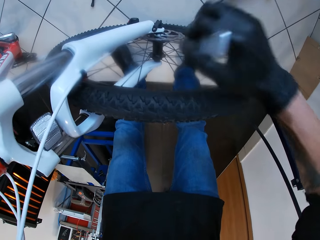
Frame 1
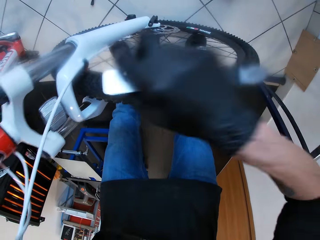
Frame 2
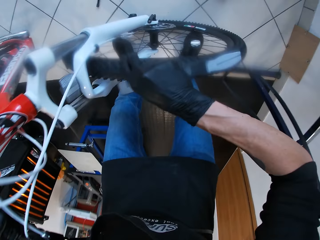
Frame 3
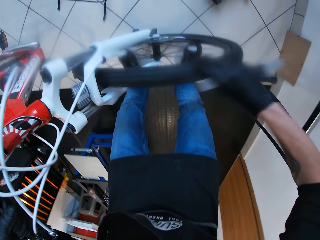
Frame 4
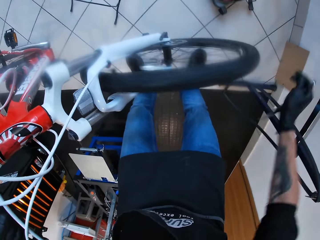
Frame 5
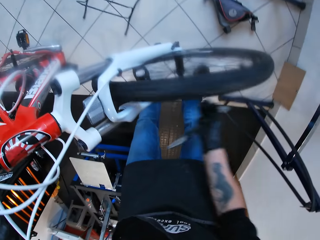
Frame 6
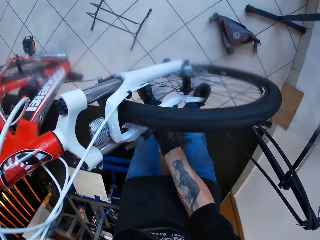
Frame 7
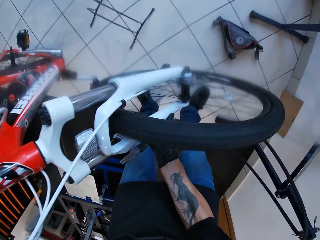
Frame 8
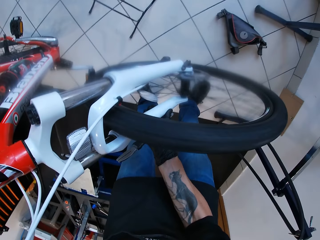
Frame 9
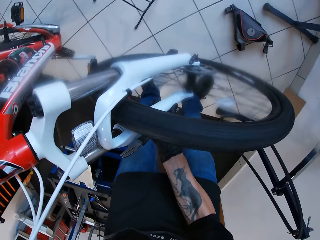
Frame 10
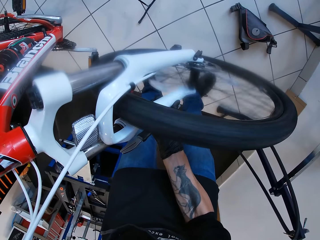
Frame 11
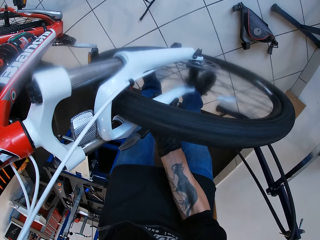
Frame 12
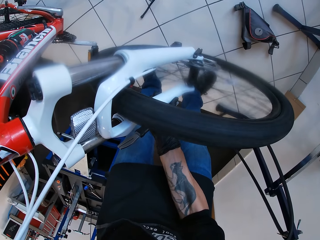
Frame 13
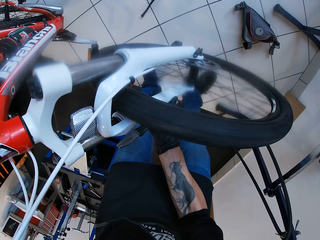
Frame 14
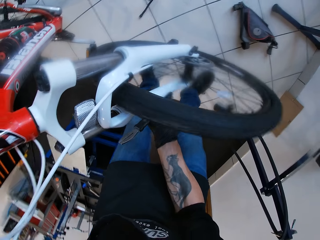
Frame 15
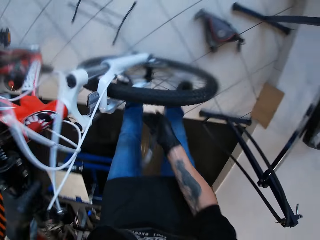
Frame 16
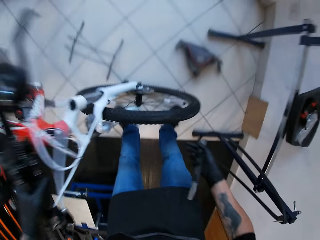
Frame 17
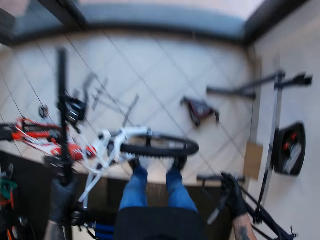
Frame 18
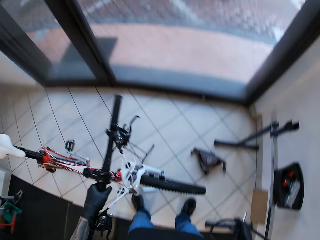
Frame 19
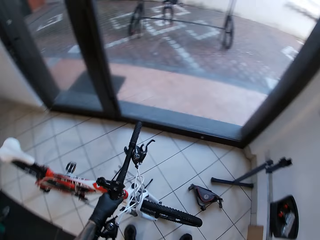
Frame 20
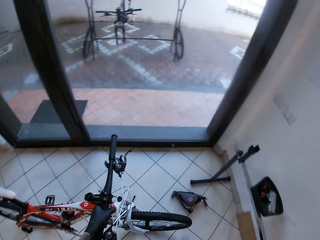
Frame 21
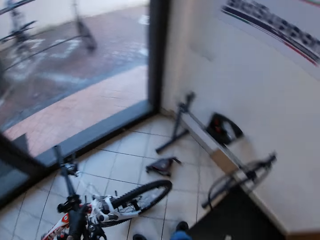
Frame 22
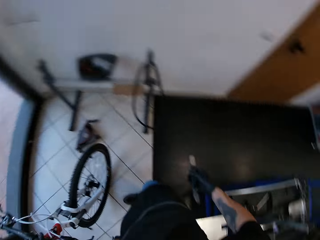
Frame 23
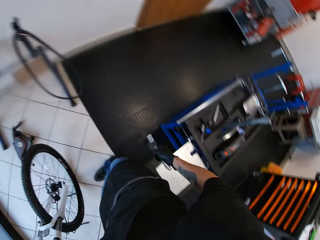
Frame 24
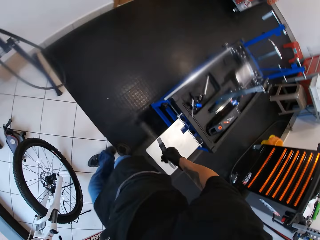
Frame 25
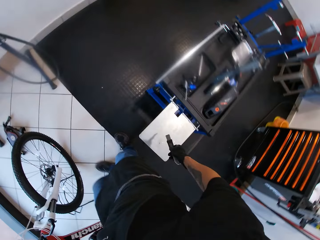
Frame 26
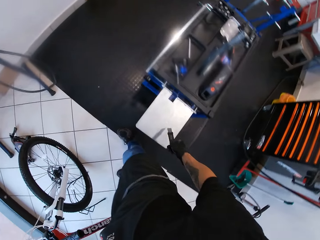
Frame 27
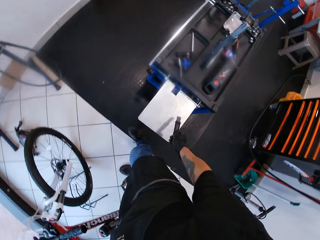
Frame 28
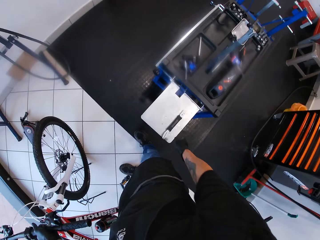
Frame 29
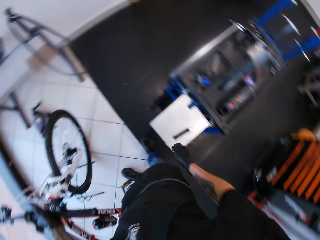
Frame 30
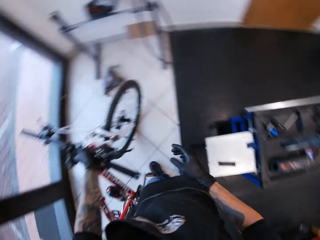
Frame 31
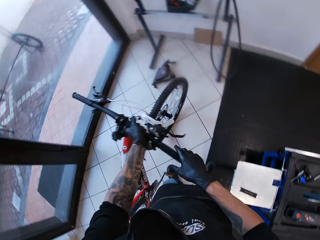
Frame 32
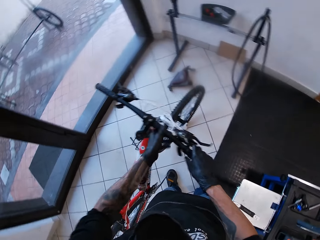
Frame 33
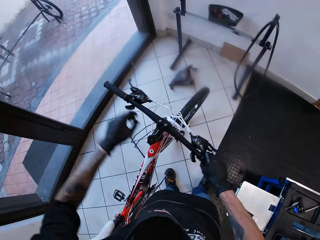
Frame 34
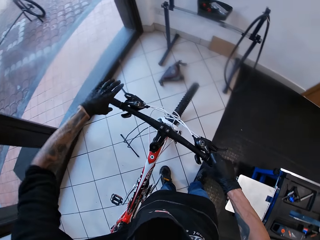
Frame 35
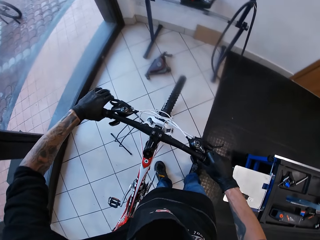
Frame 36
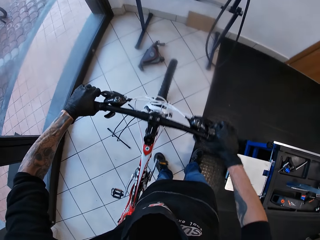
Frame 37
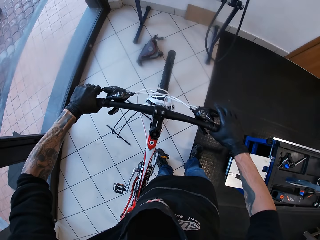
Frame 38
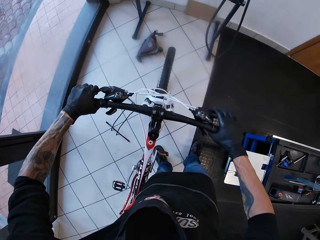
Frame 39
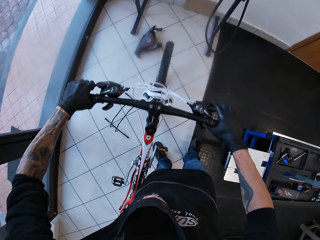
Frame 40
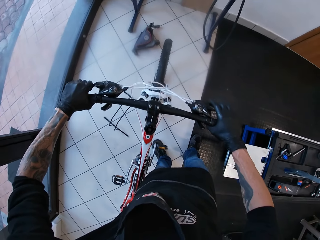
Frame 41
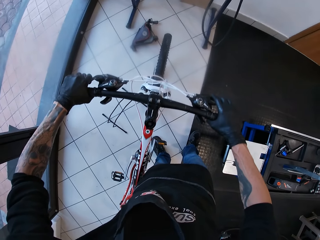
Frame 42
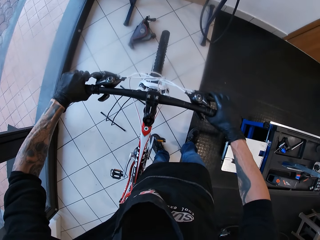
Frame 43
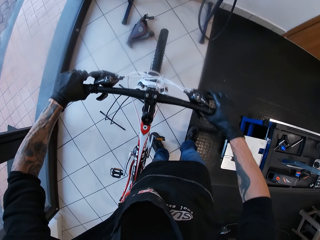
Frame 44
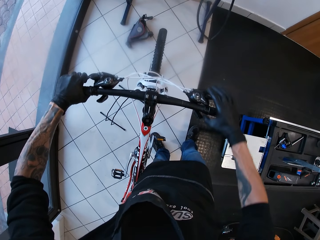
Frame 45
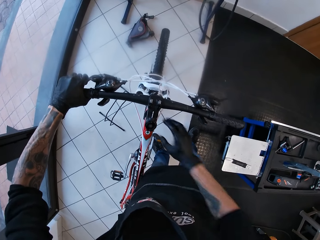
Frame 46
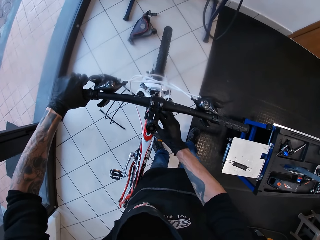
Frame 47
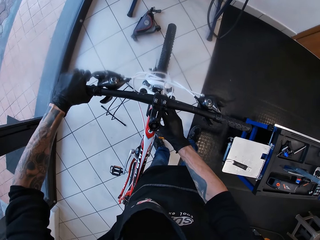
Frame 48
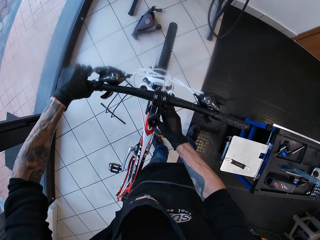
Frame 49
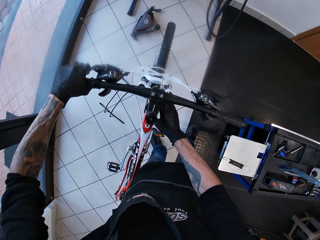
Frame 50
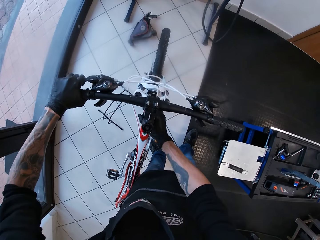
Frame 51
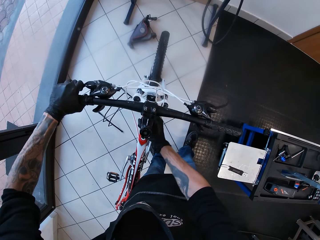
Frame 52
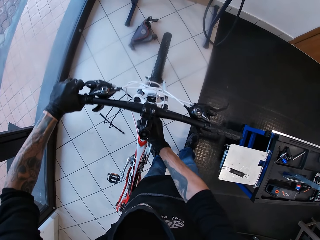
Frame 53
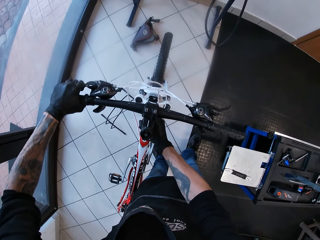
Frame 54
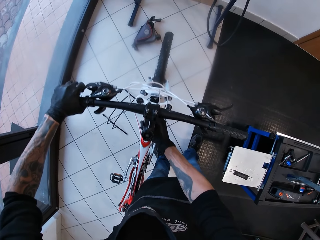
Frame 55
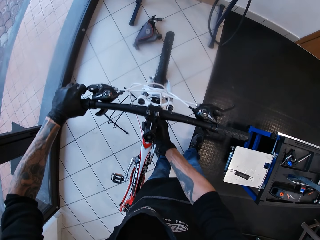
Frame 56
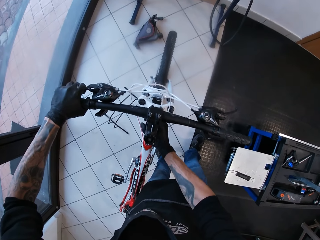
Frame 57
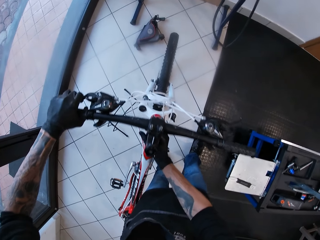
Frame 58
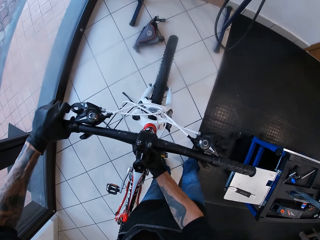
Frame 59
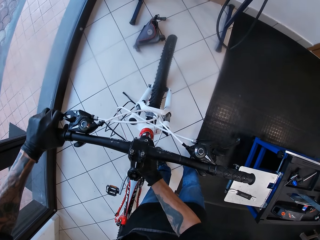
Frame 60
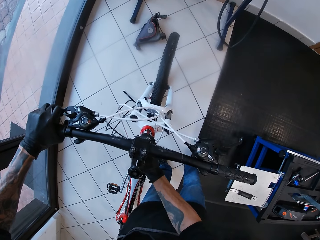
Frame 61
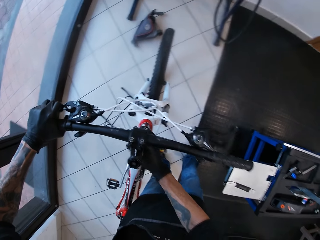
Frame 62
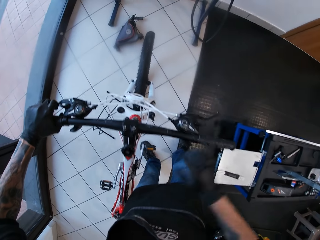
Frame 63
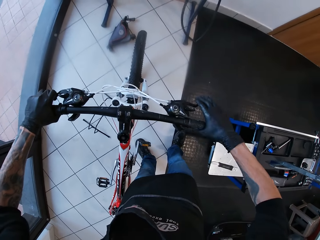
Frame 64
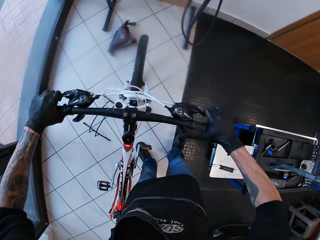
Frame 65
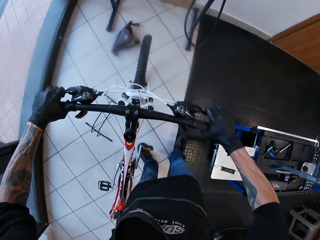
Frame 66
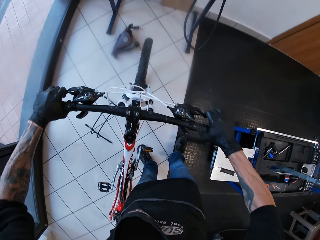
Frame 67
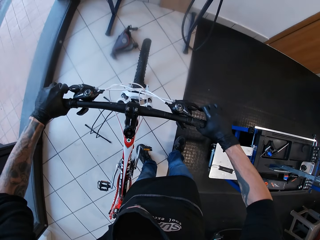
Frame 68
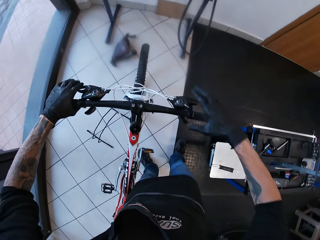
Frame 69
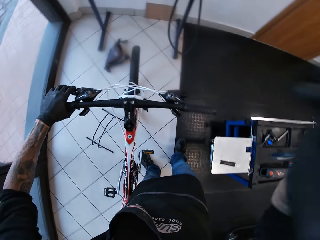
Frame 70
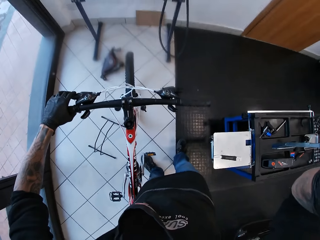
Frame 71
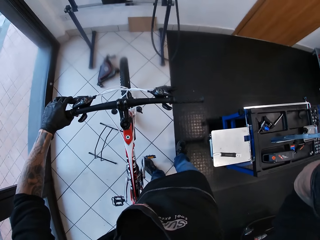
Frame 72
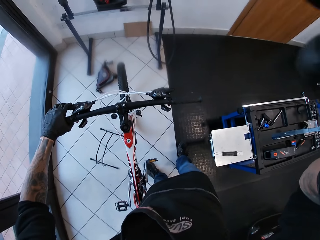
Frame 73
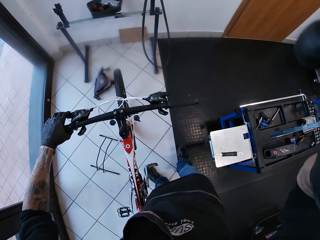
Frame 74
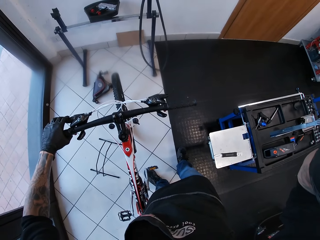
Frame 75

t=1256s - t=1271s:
The camera wearer turns the bicycle wheel with his right hand. He lifts the bicycle from the ground with his left hand. He drops the bicycle in his left hand on the ground. He drops the caliper in his right hand on a work bench. He checks the bicycle with both hands. He holds the bike. He checks his camera with his right hand and touches the camera.
